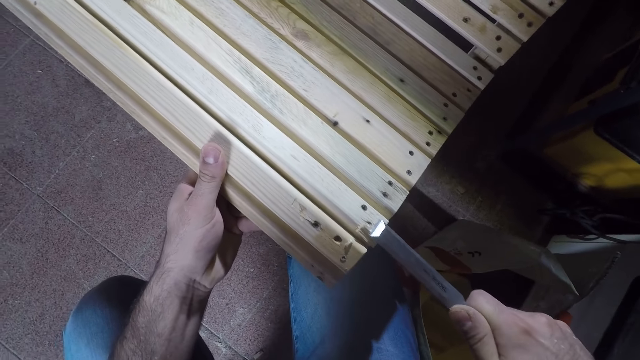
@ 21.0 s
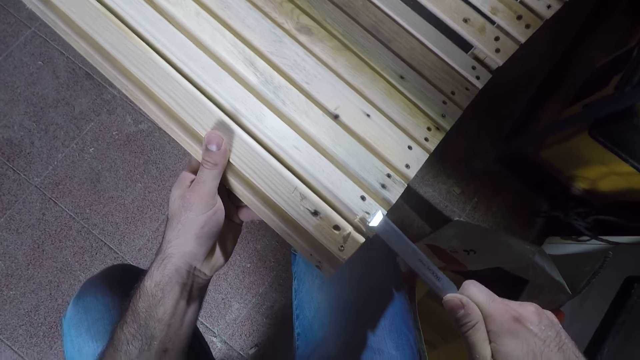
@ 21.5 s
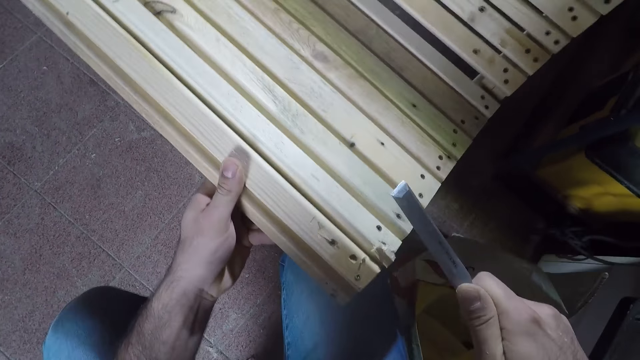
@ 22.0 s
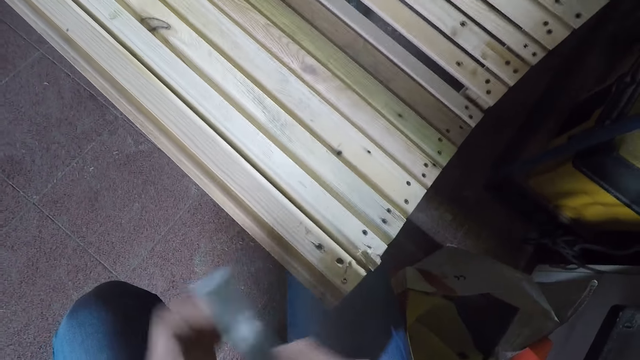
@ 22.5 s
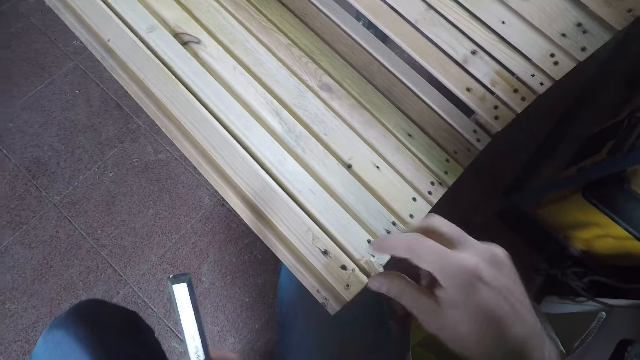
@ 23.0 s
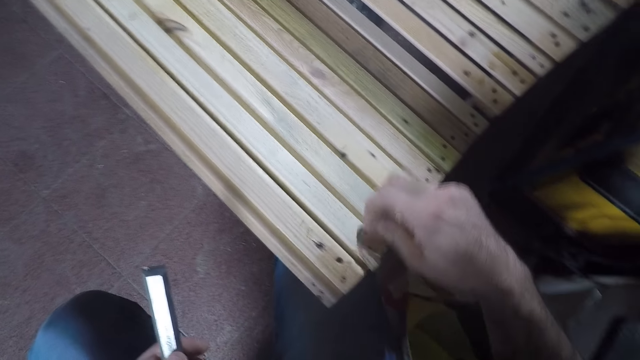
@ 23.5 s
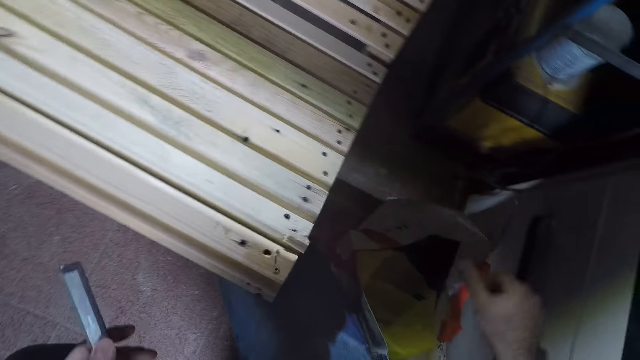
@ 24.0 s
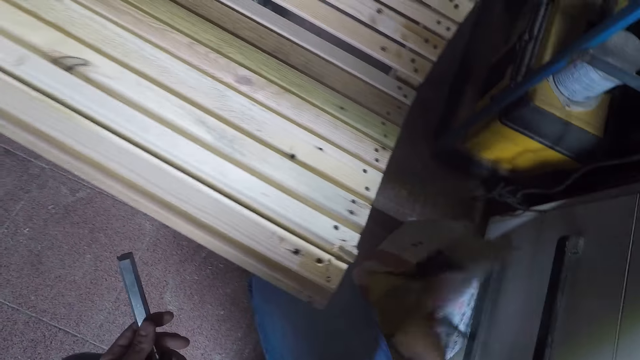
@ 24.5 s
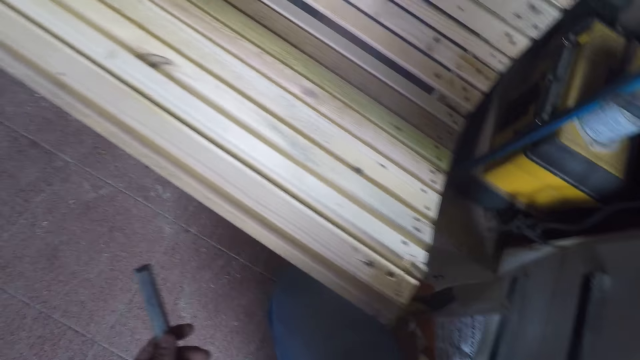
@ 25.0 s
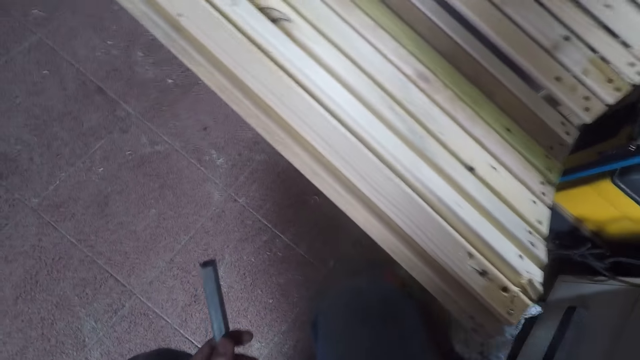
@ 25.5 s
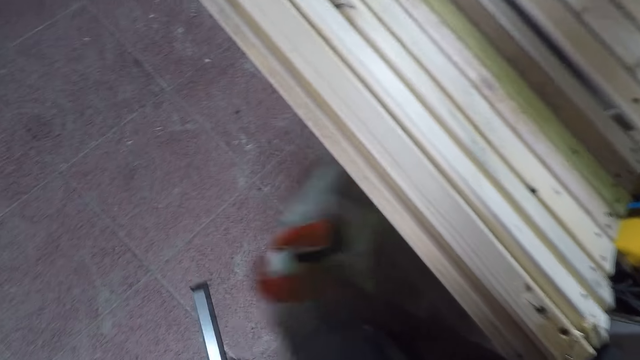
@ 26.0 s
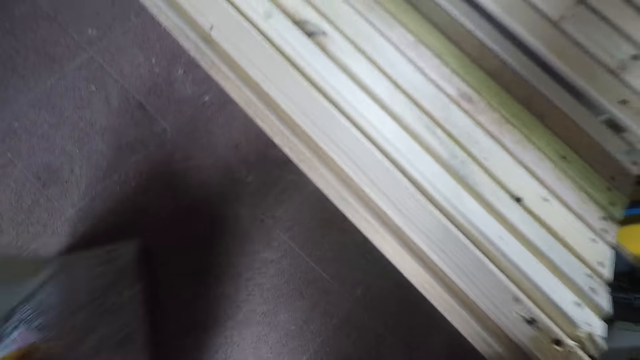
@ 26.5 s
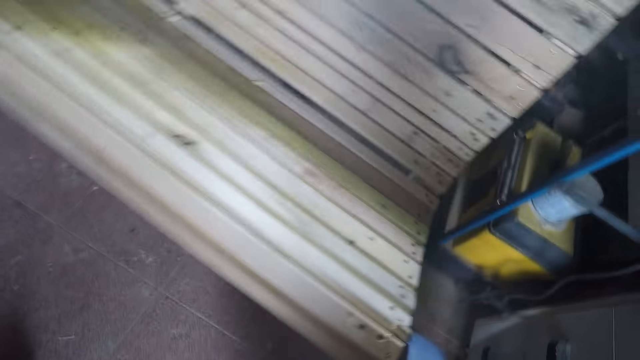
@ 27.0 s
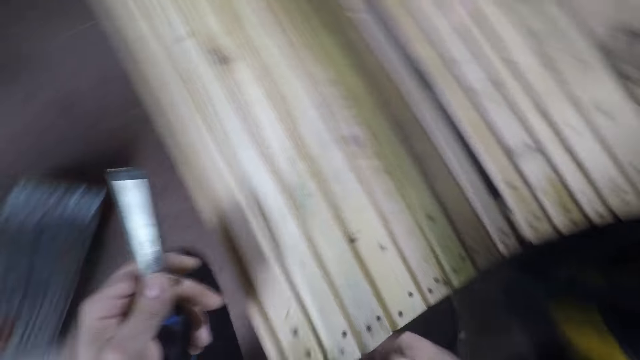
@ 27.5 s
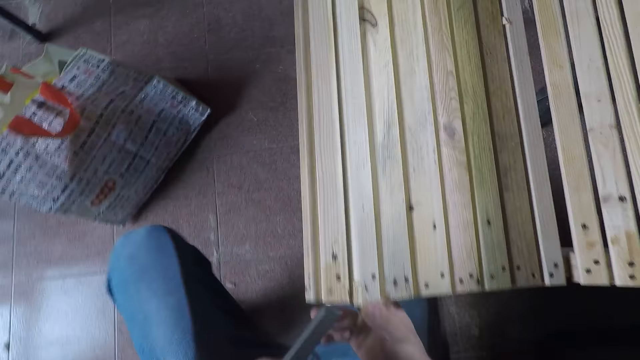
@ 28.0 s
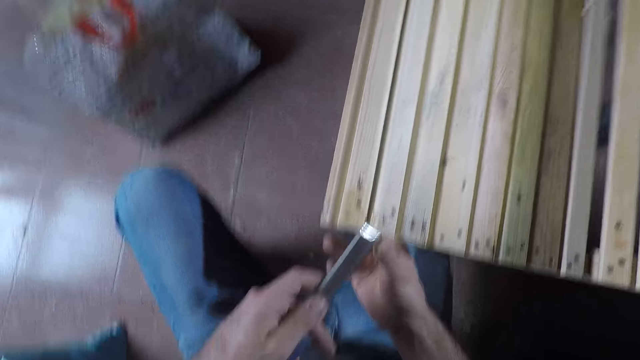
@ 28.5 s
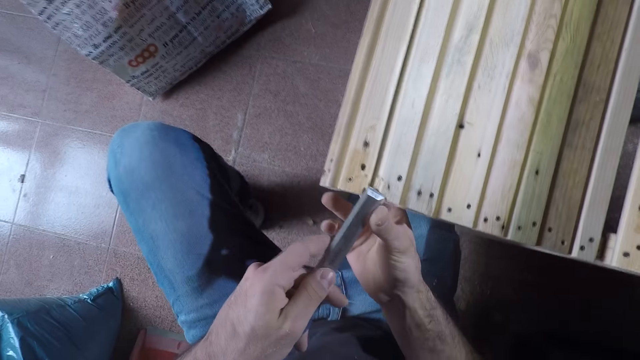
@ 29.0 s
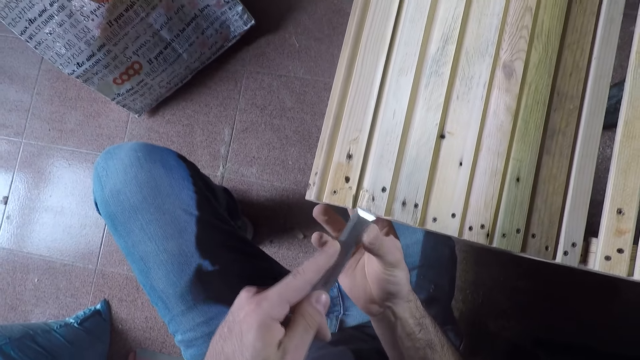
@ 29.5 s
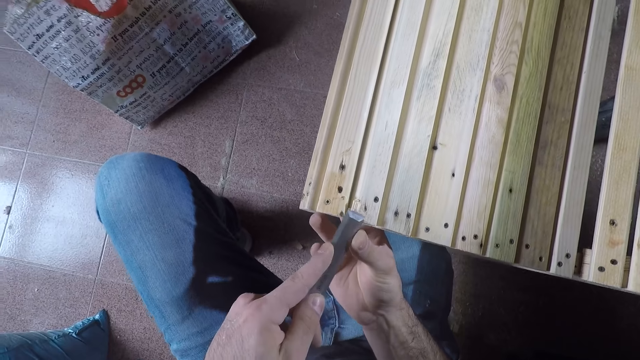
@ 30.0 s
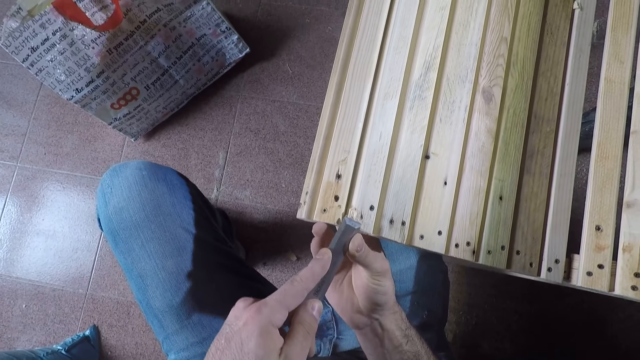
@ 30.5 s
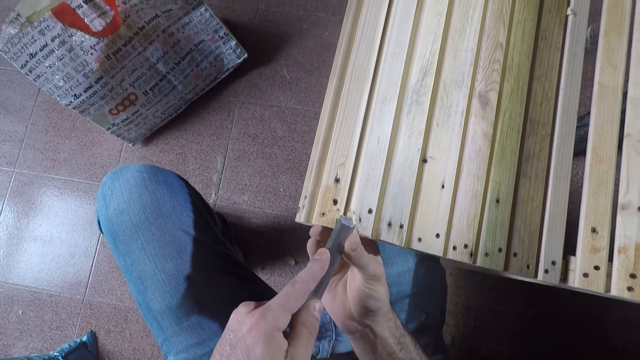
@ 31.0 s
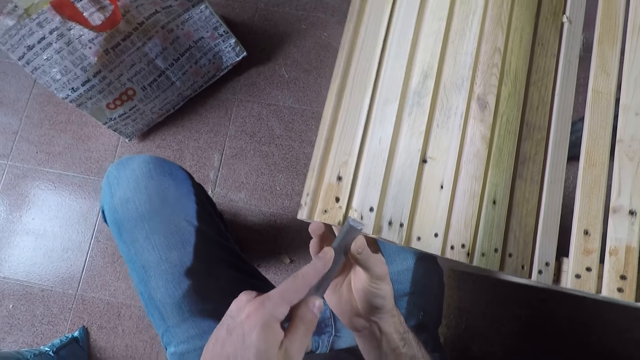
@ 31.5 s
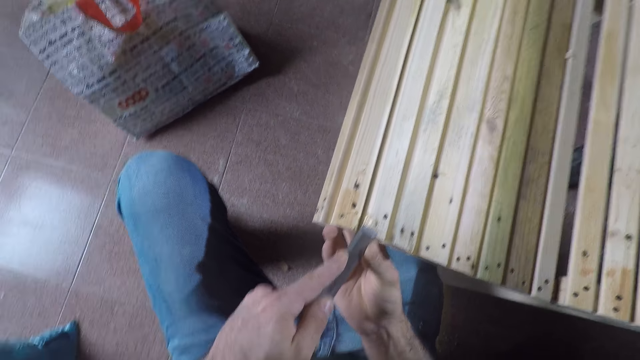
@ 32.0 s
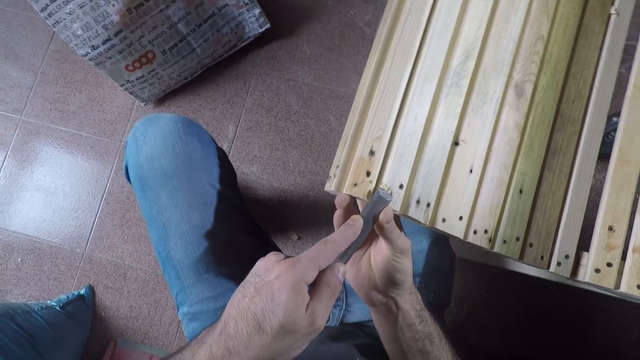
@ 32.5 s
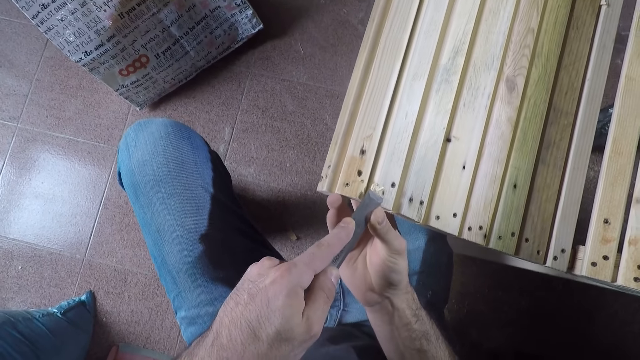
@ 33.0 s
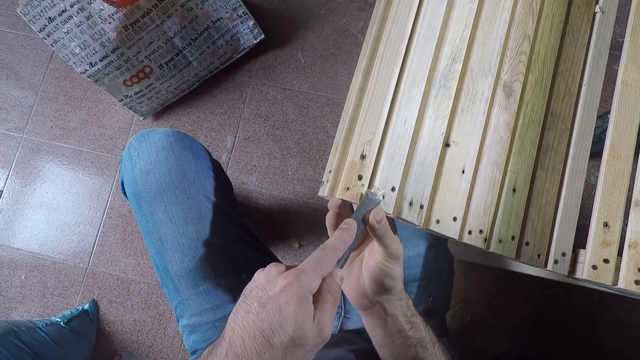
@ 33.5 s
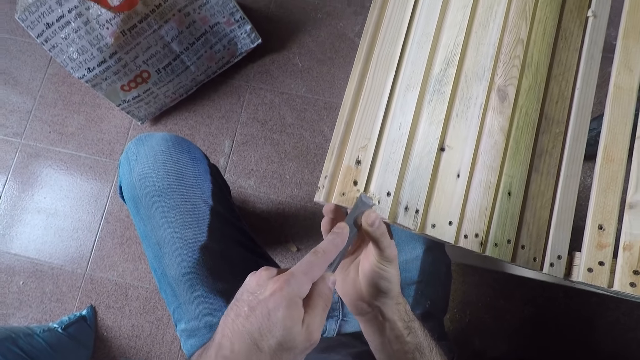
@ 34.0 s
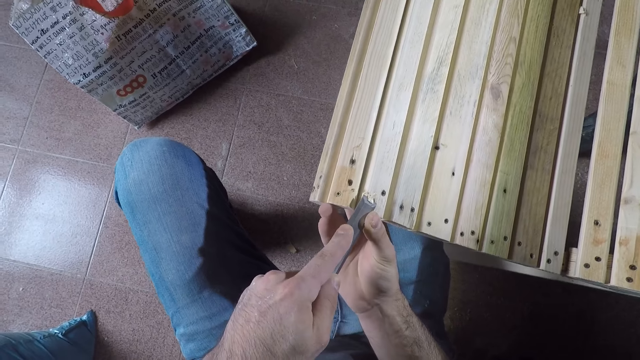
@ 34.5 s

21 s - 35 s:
The camera wearer stops carving. They hold the chisel with the other hand. They pass the chisel from the right to the left hand. They remove excess wood with the right hand. They pull the wood carving and throw the wood carving. They drag the carrier bag on the floor. They pick up the bag. They throw the bag. They turn around. They continue to remove excess wood with the chisel. They carve the bench with the chisel.

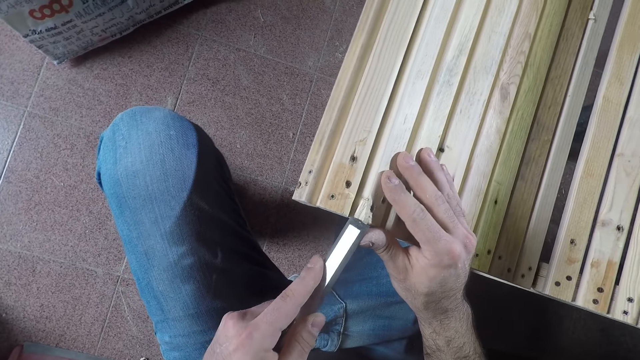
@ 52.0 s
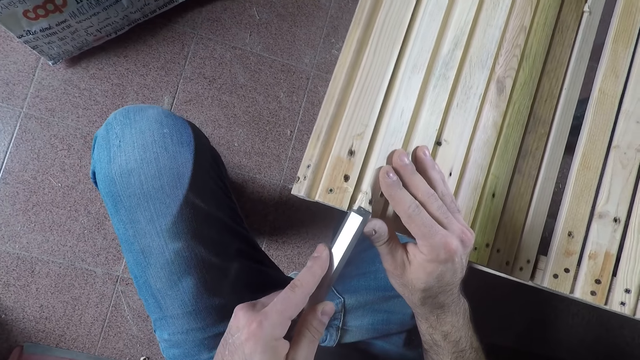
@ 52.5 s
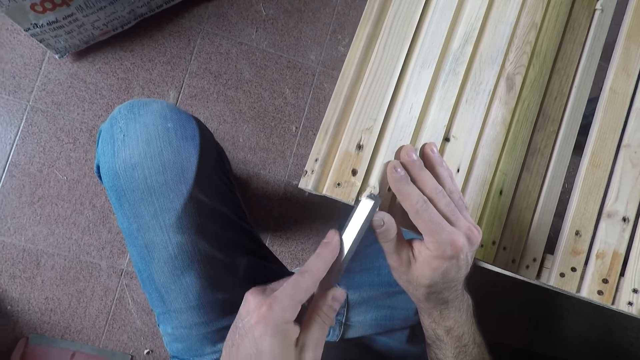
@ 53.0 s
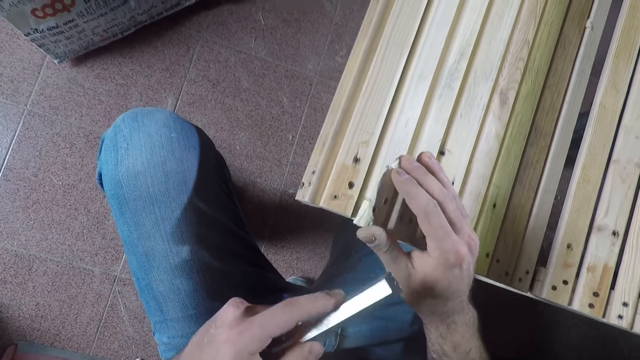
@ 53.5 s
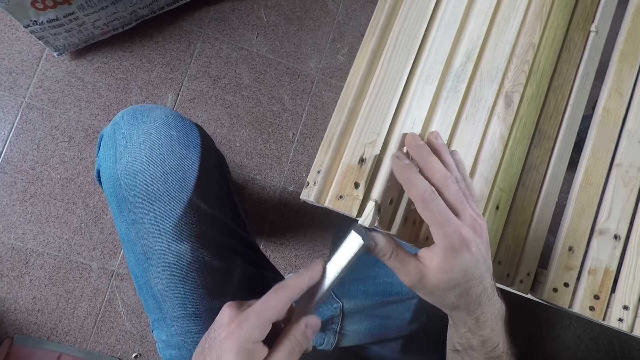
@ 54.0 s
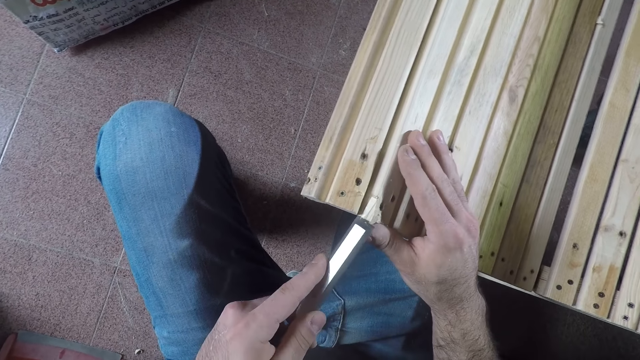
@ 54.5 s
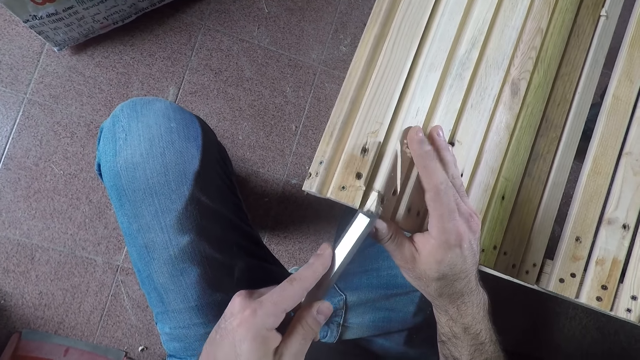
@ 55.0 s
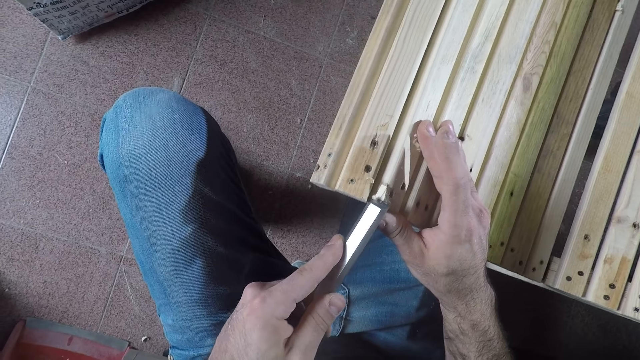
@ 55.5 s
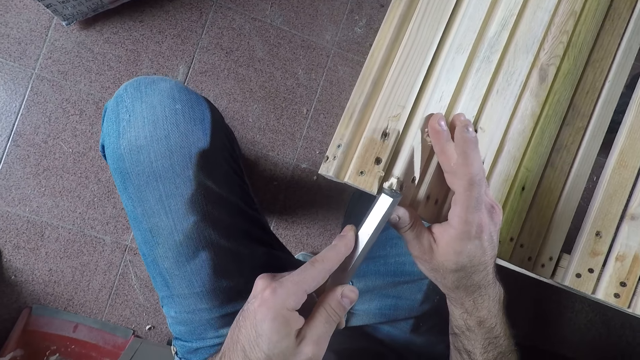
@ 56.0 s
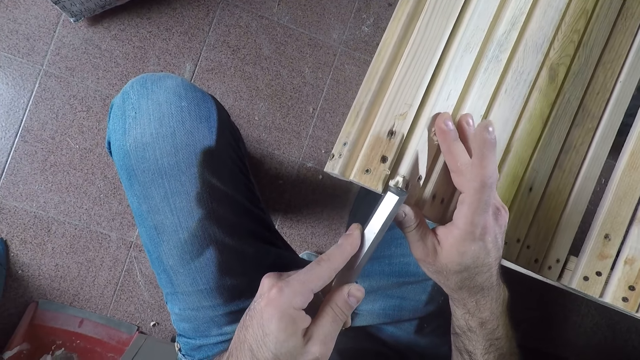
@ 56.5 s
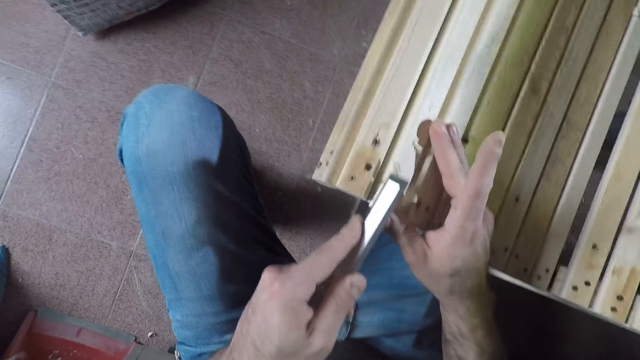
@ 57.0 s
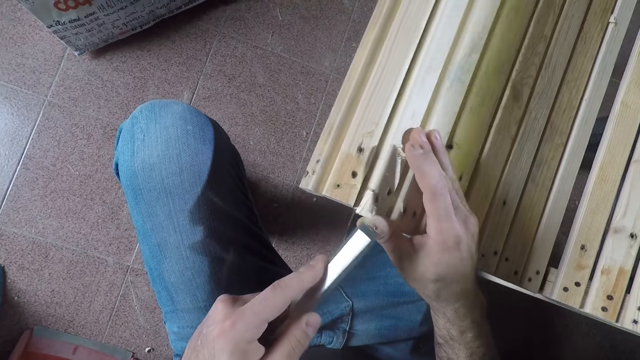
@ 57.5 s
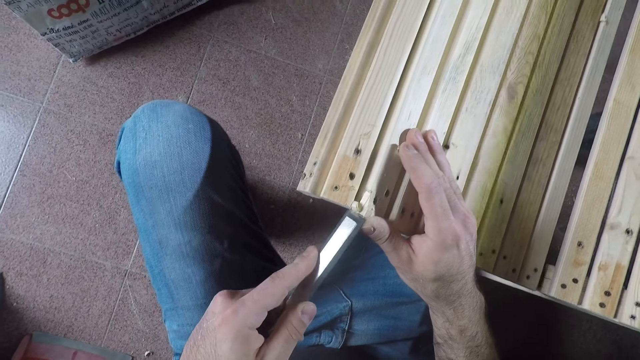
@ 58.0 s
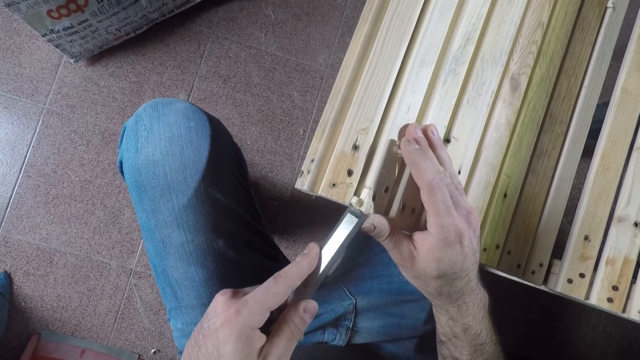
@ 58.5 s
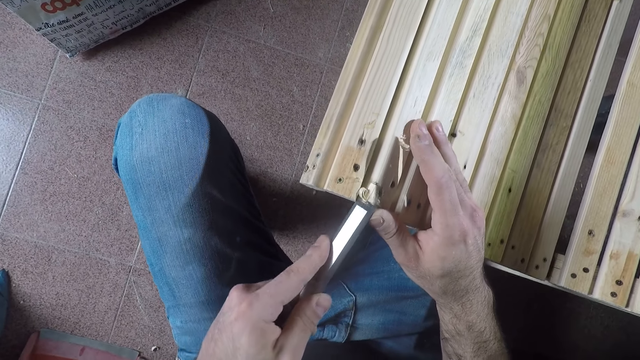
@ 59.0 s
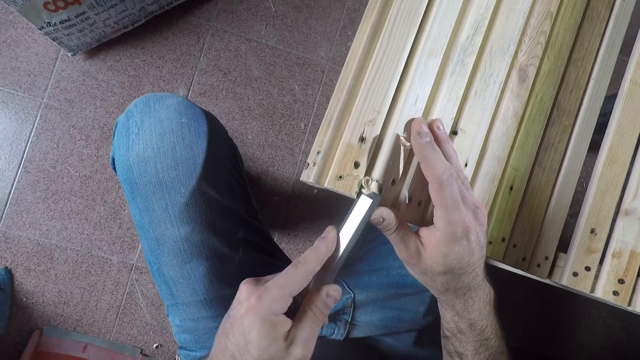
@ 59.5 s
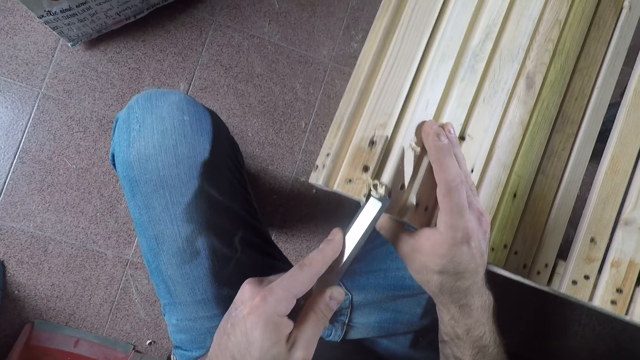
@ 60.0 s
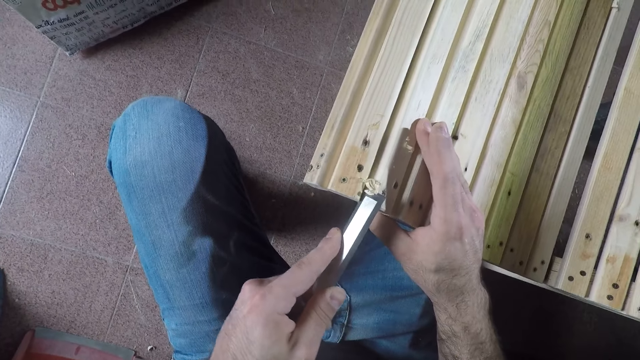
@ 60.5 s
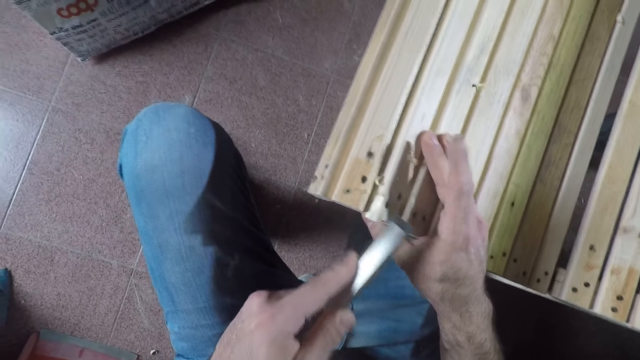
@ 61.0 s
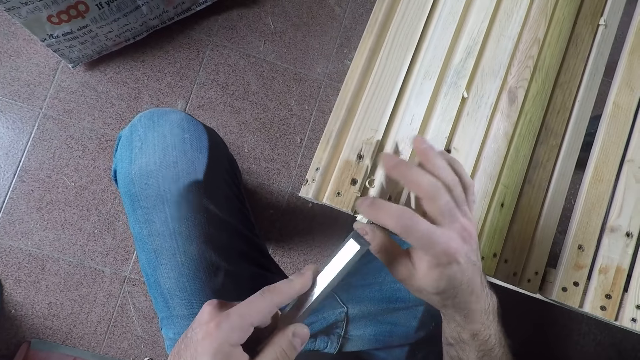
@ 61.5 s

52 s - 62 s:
The camera wearer carves the bench with a chisel. They stop carving. They carve the bench with the chisel.
